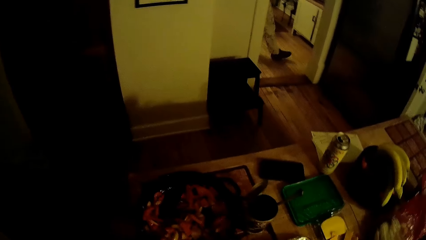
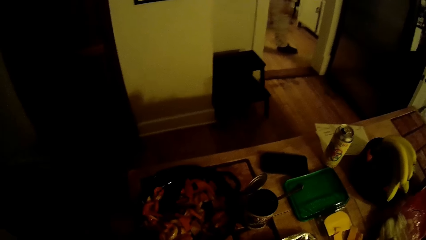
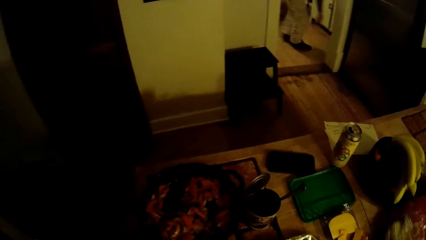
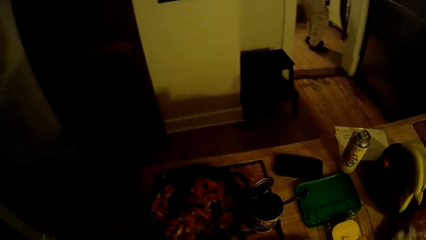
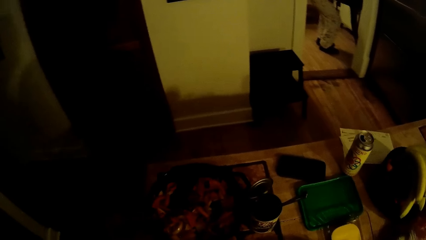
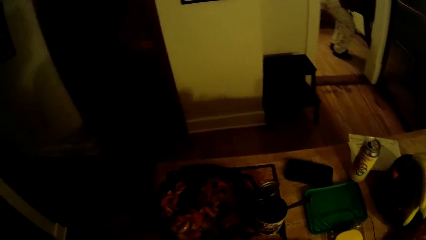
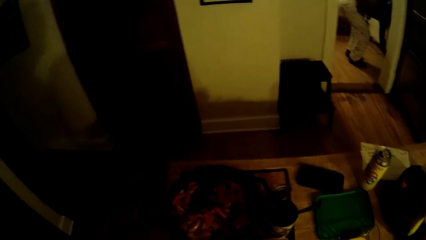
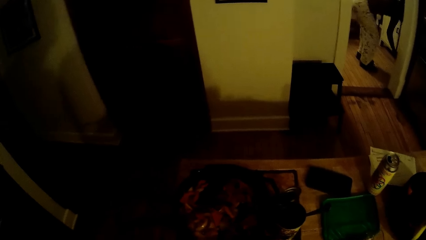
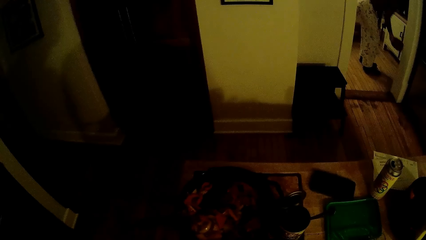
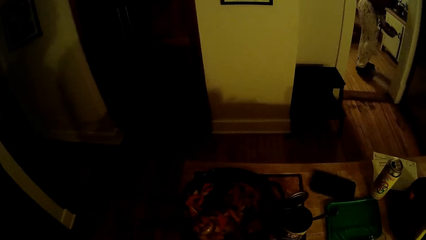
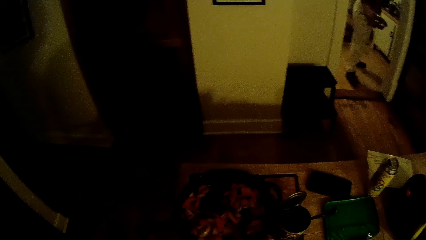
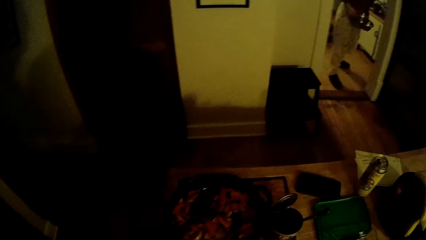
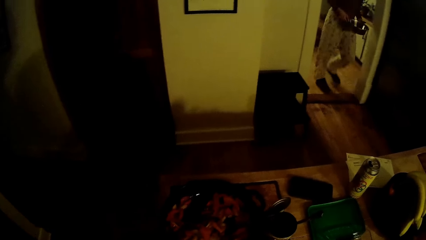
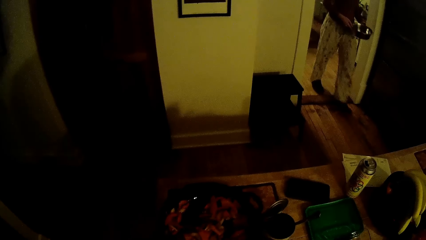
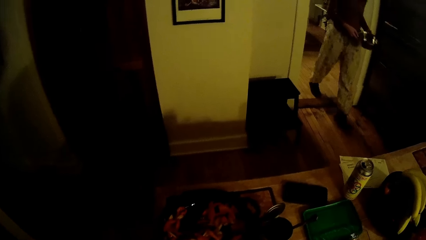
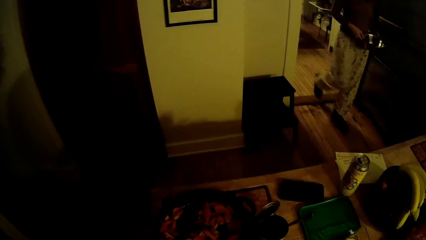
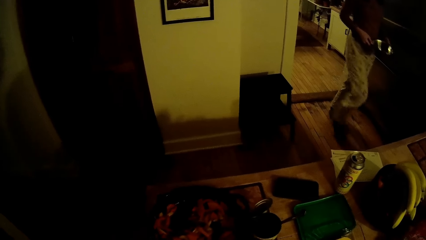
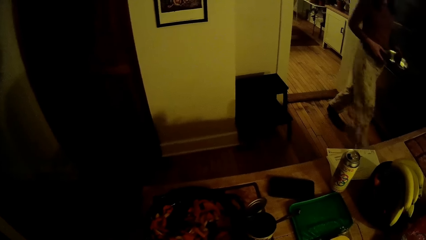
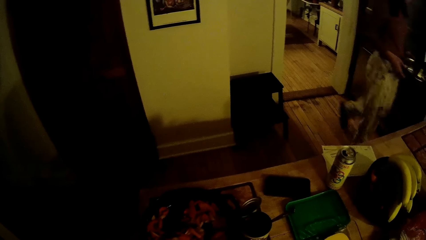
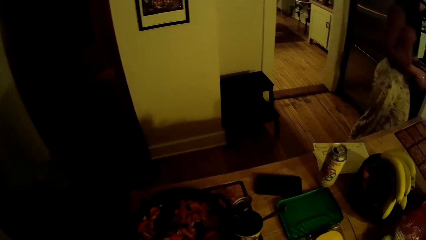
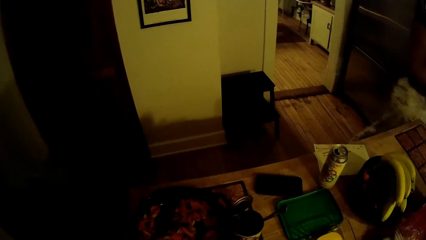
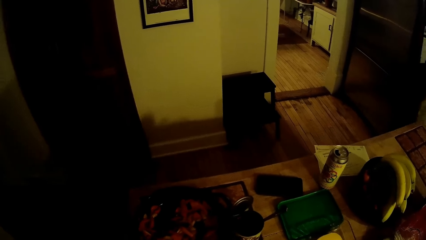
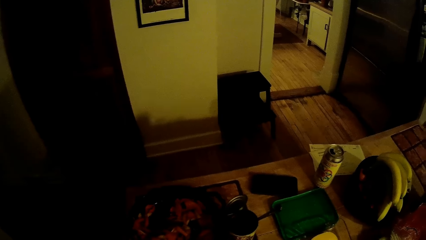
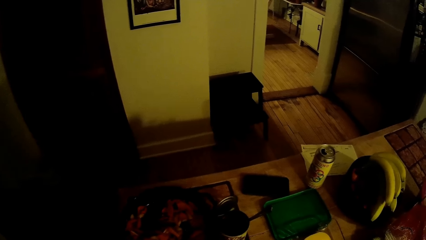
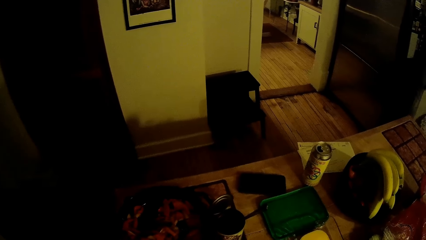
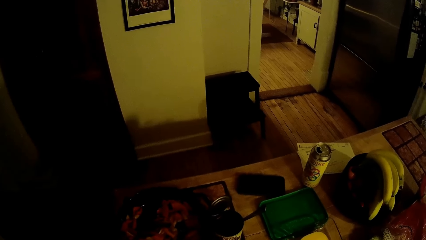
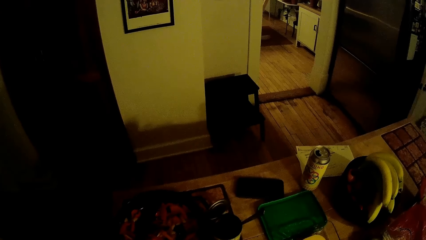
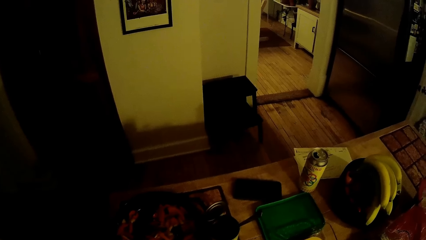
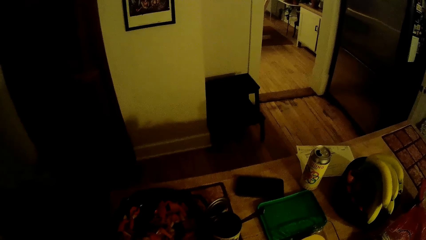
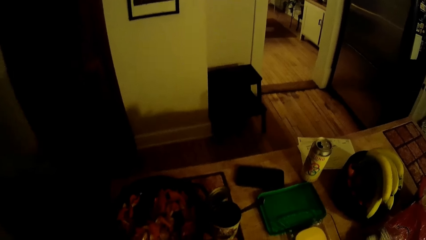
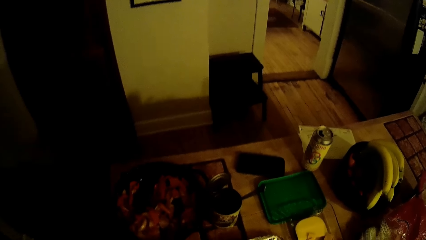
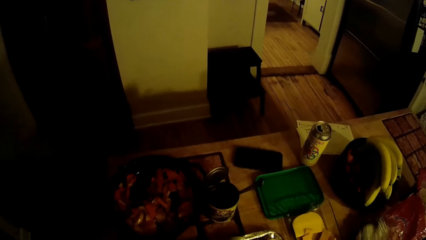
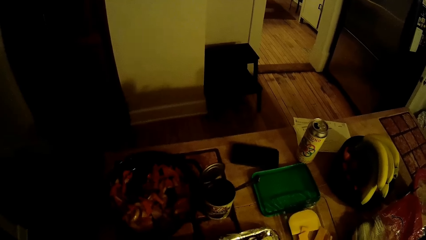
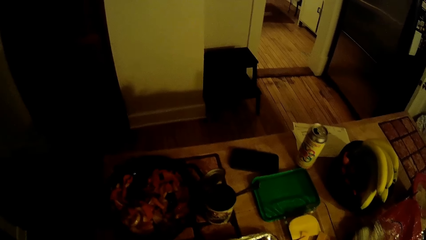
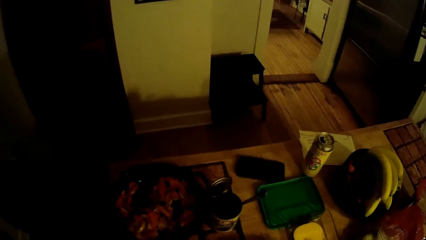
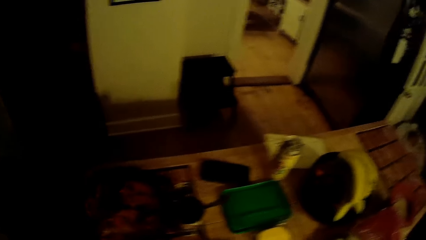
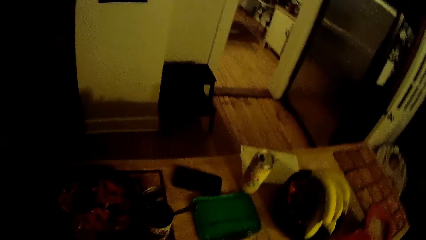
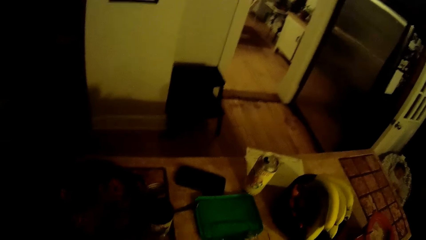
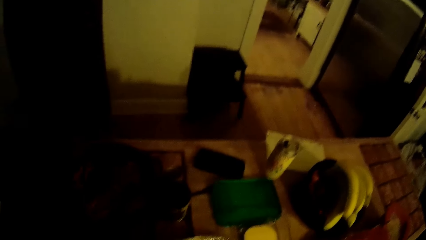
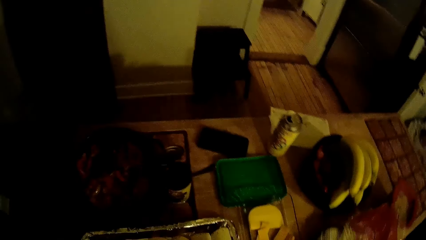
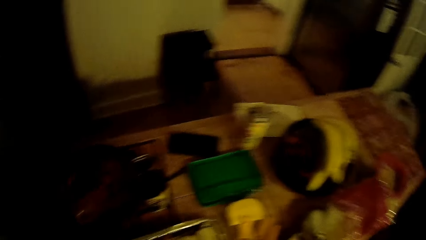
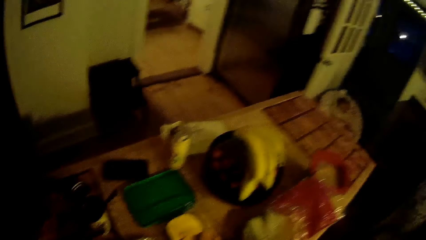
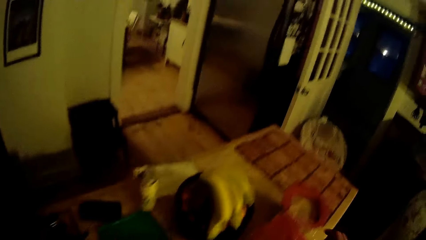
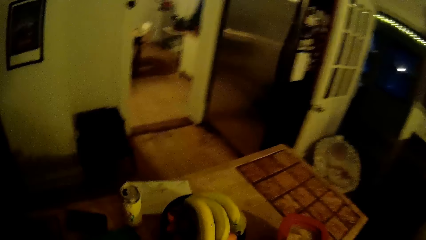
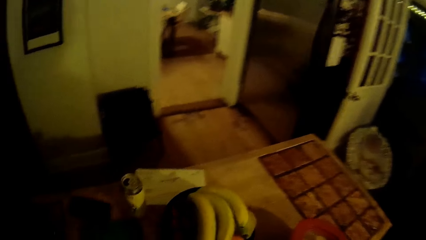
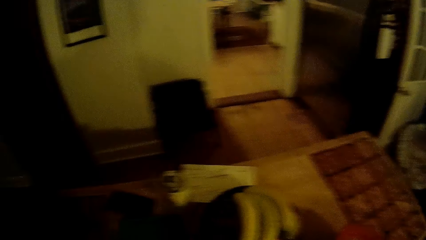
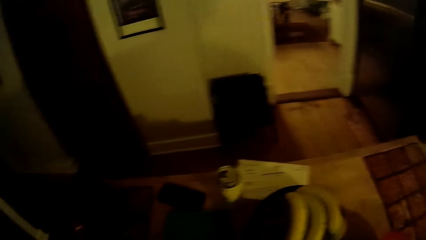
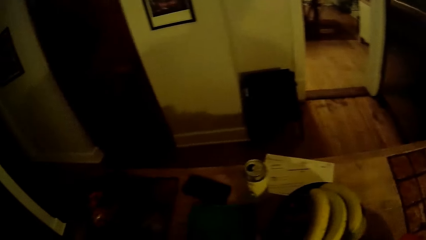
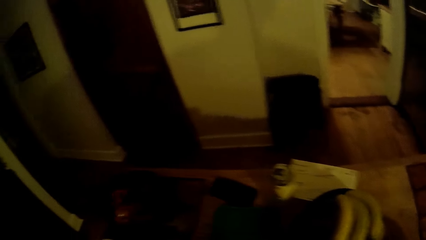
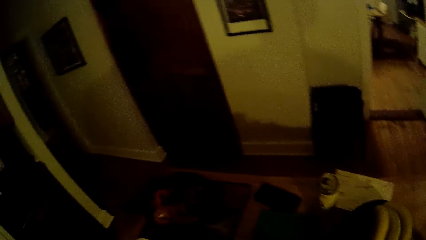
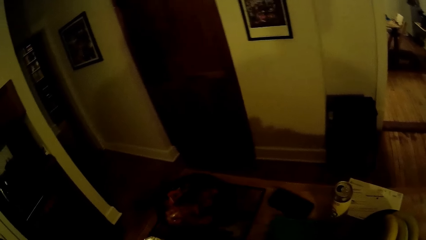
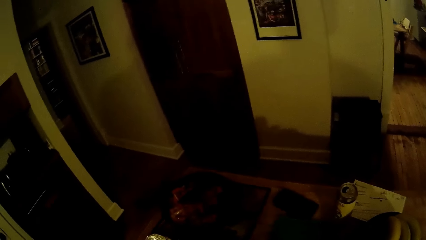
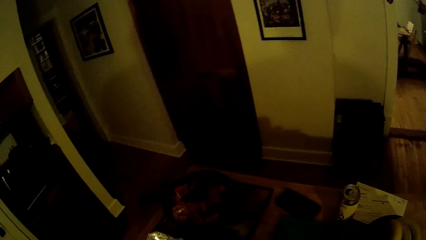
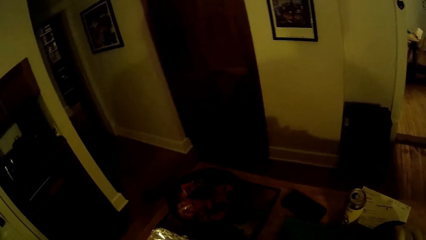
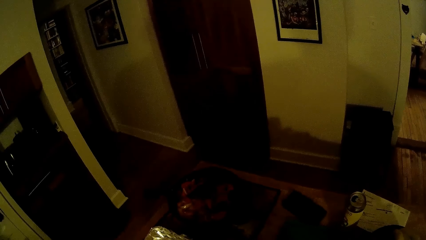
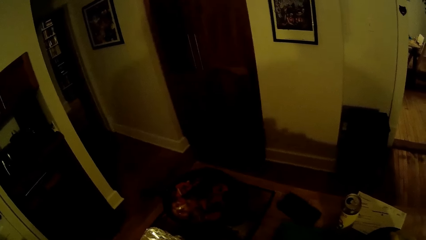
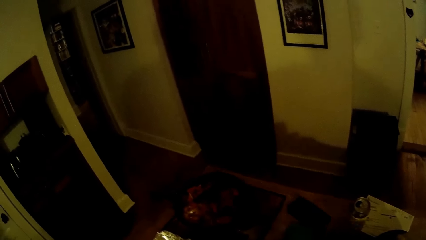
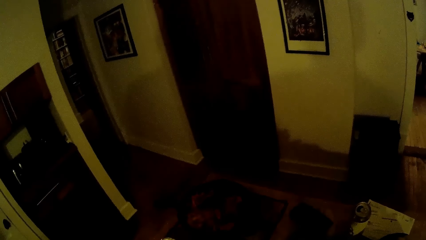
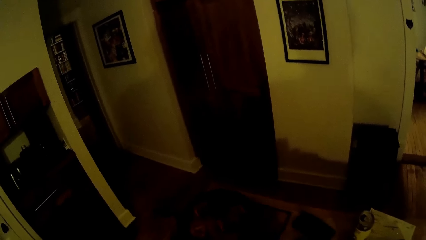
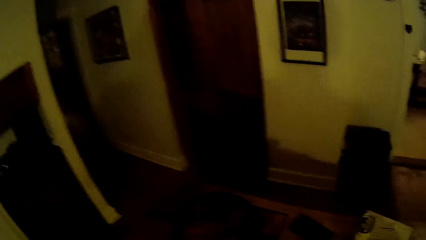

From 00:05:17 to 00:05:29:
The woman walks into the kitchen with a bowl in both hands. The camera wearer picks an ingredient in a bowl on the table with his right hand.

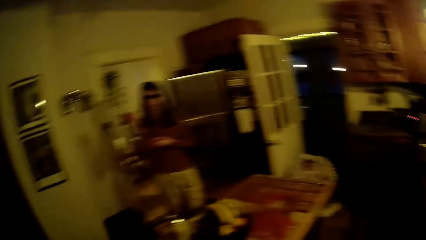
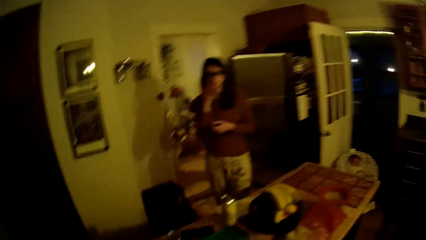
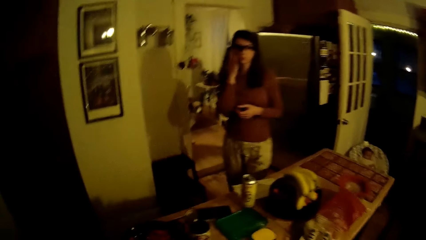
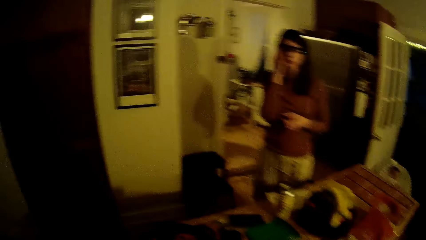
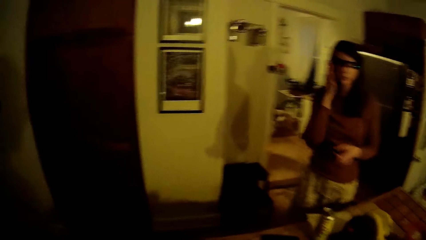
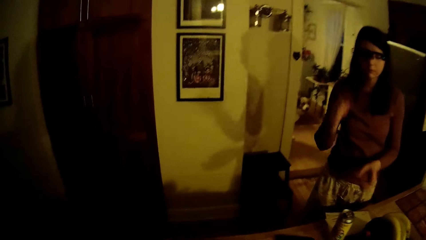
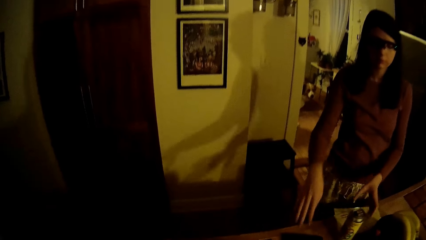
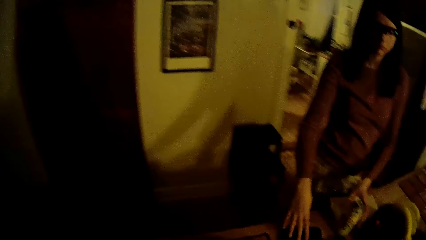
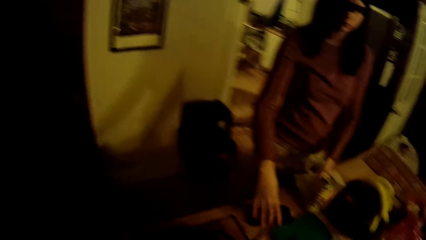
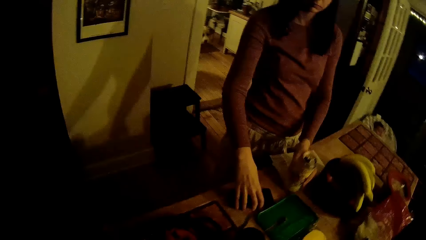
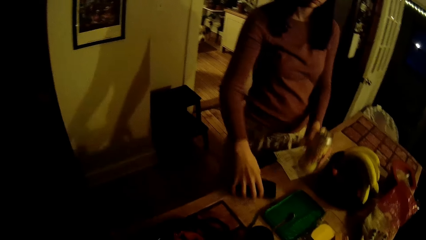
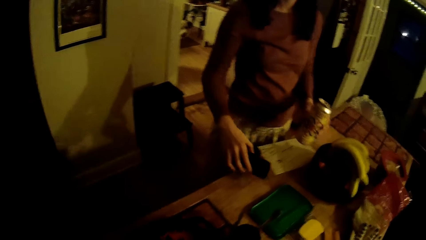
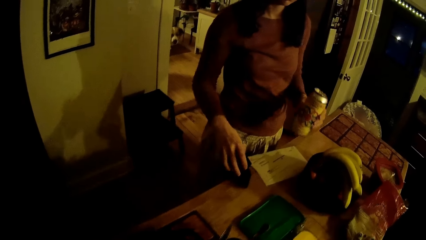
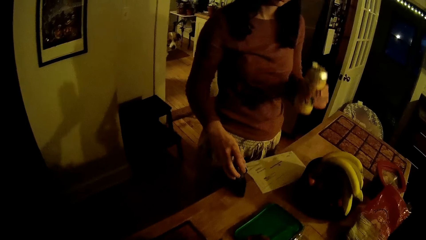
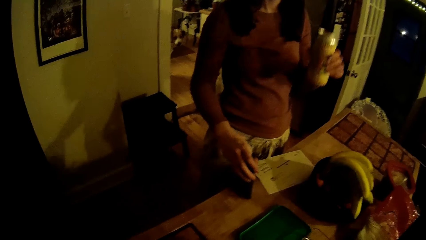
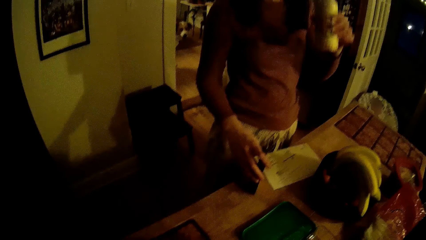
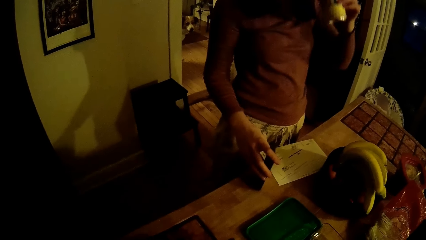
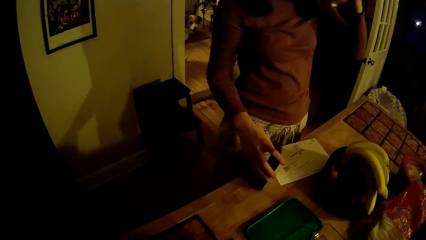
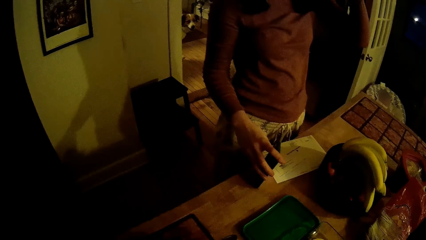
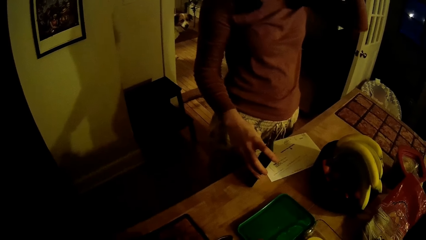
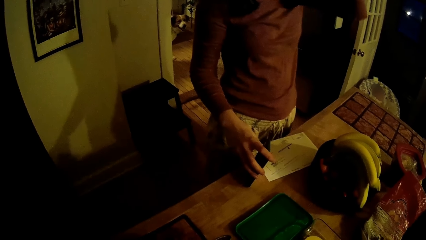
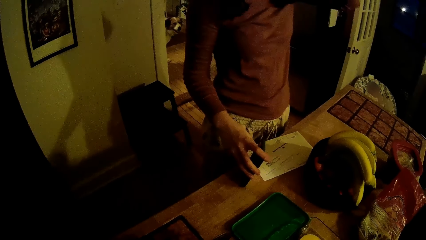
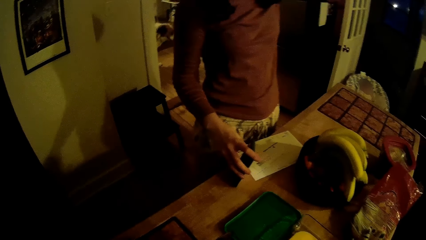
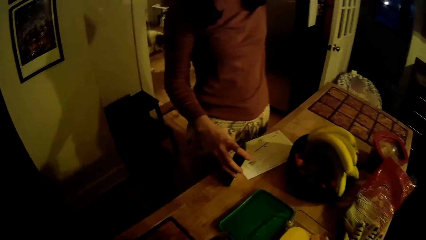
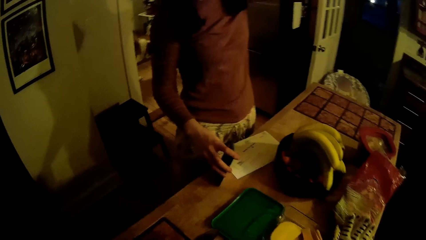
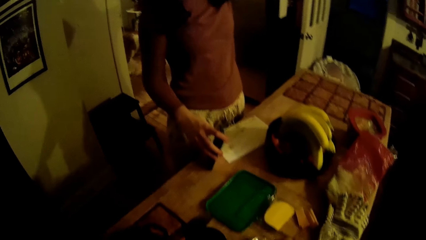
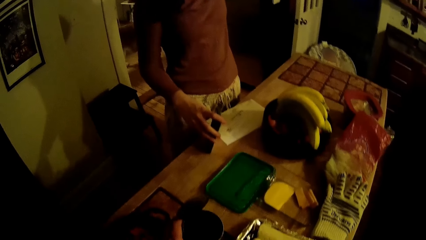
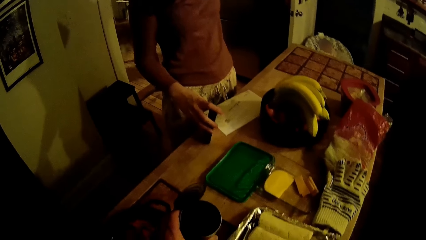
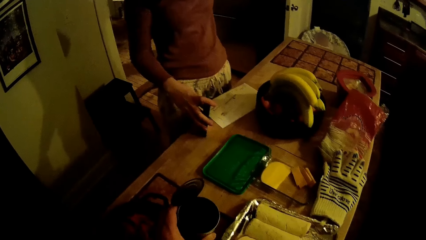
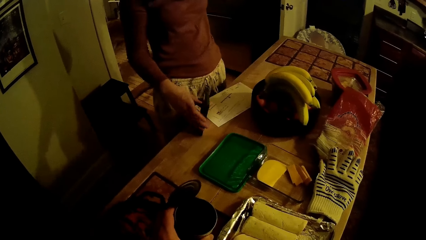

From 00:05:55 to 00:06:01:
The woman picks a phone and a can drink on the table with both hands. She drinks from the can drink in her left hand.
